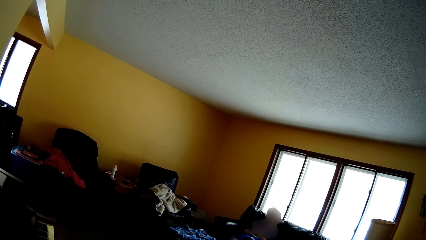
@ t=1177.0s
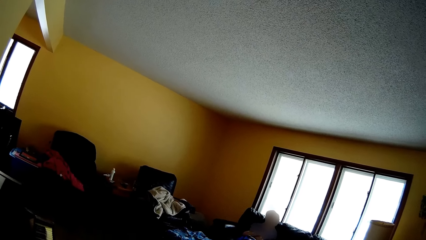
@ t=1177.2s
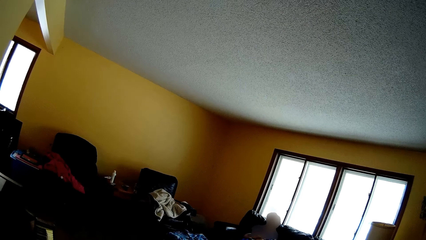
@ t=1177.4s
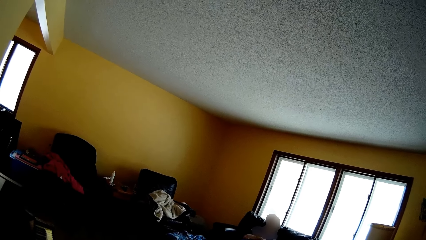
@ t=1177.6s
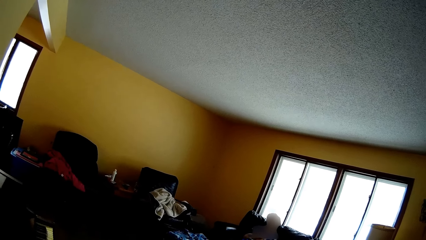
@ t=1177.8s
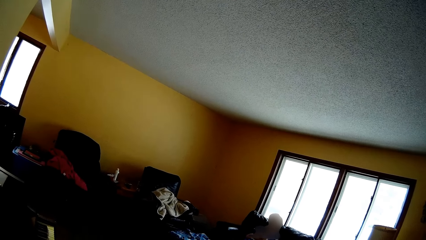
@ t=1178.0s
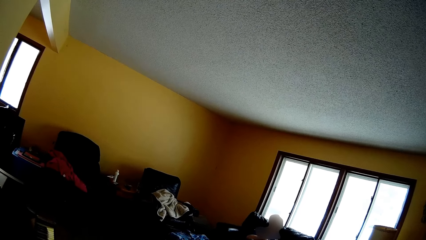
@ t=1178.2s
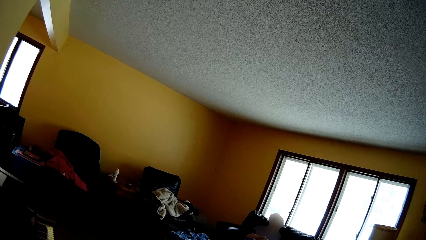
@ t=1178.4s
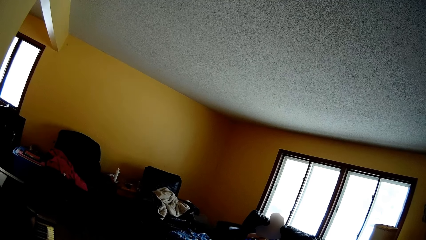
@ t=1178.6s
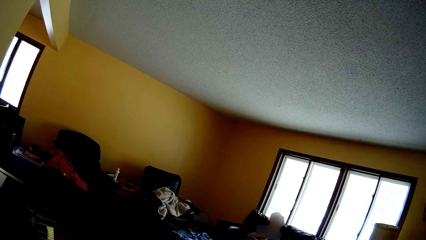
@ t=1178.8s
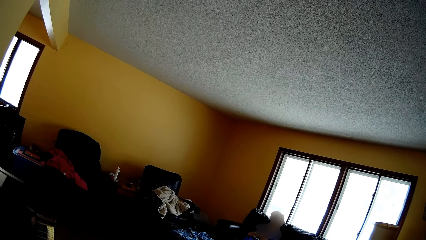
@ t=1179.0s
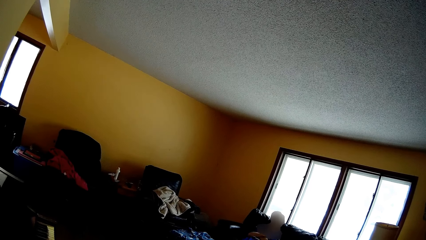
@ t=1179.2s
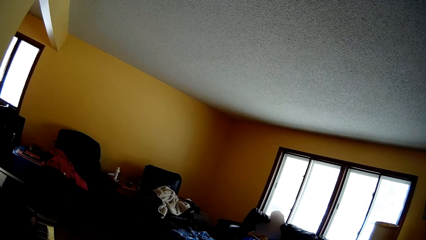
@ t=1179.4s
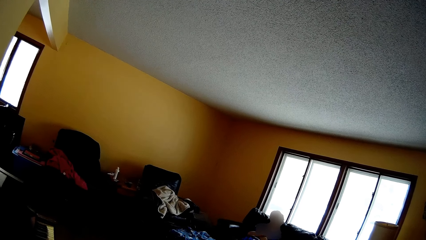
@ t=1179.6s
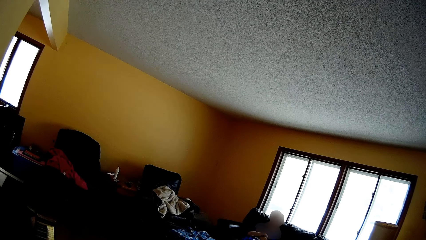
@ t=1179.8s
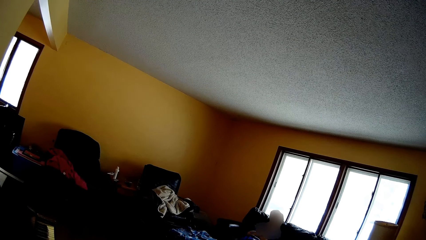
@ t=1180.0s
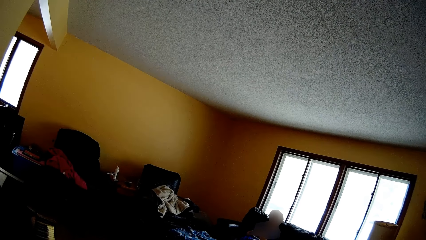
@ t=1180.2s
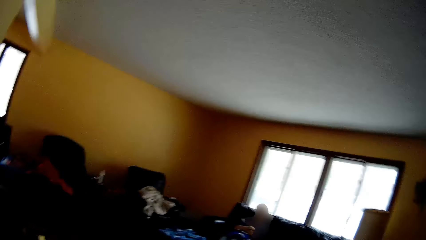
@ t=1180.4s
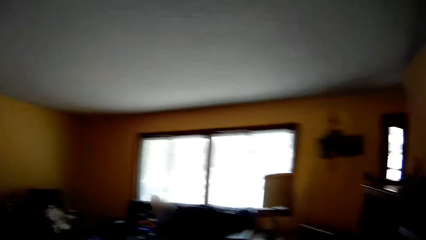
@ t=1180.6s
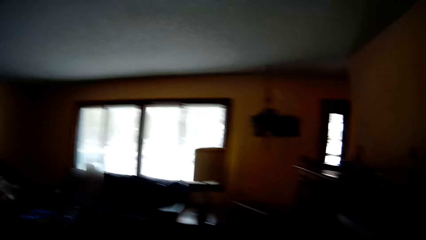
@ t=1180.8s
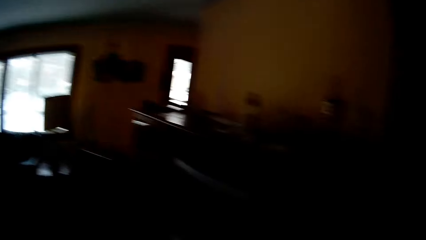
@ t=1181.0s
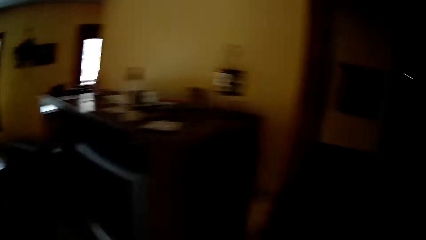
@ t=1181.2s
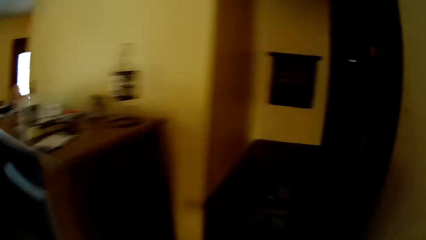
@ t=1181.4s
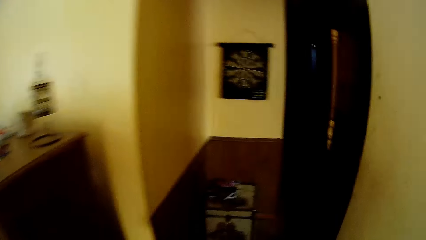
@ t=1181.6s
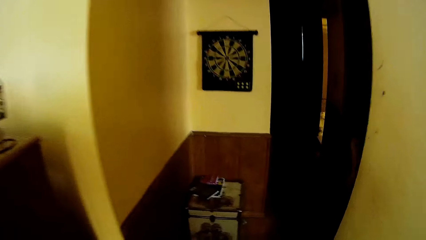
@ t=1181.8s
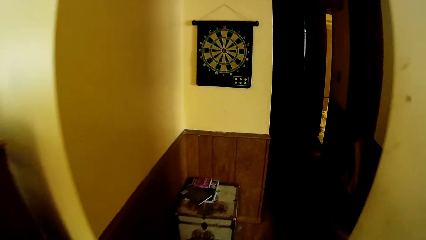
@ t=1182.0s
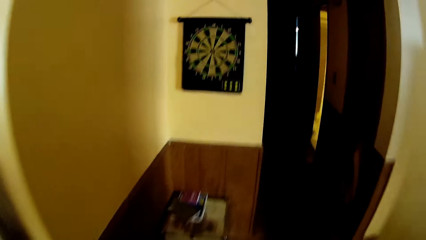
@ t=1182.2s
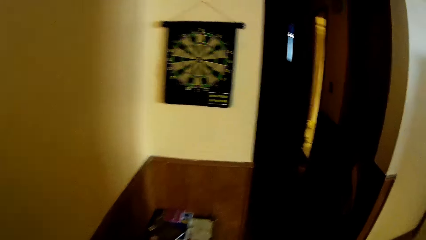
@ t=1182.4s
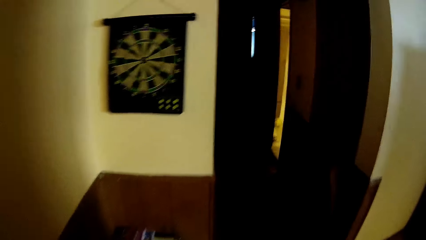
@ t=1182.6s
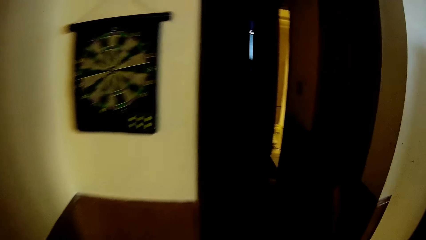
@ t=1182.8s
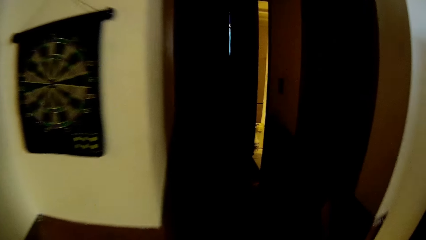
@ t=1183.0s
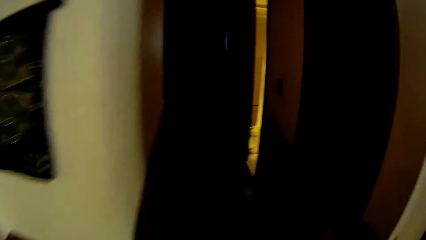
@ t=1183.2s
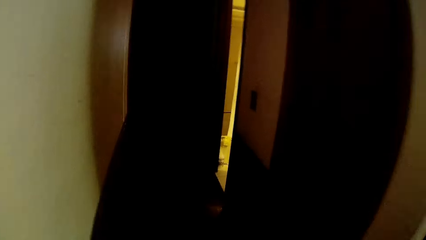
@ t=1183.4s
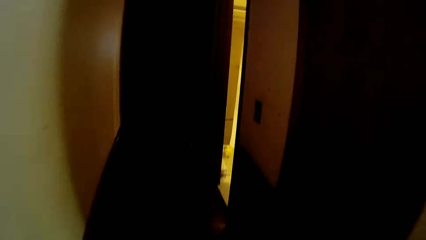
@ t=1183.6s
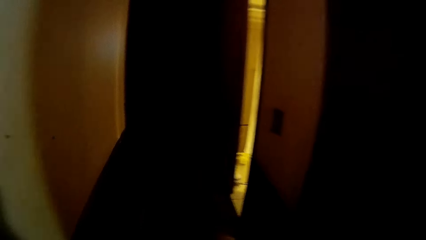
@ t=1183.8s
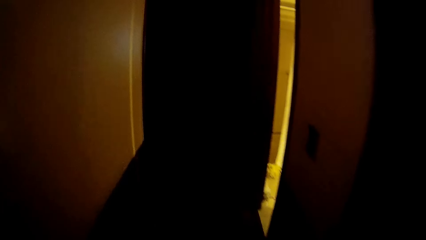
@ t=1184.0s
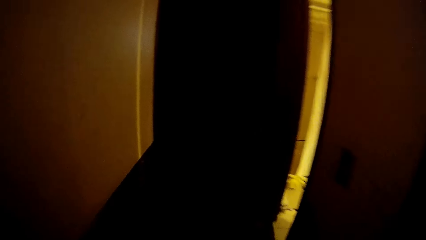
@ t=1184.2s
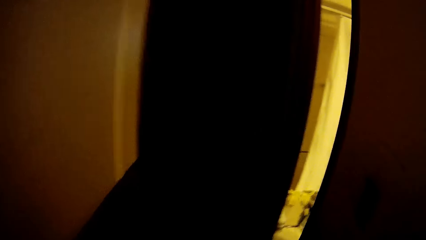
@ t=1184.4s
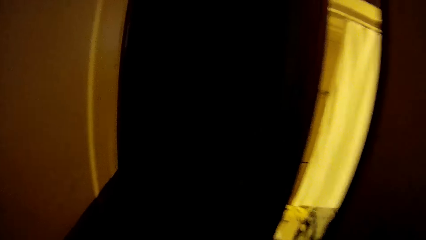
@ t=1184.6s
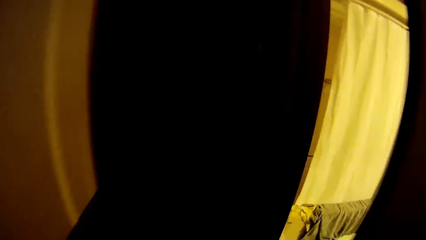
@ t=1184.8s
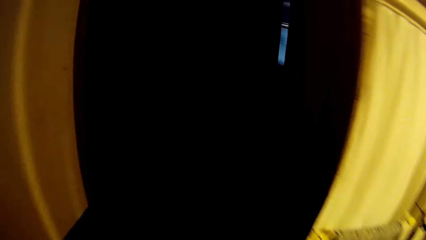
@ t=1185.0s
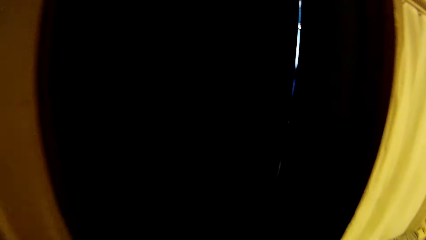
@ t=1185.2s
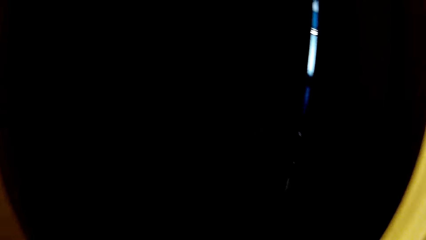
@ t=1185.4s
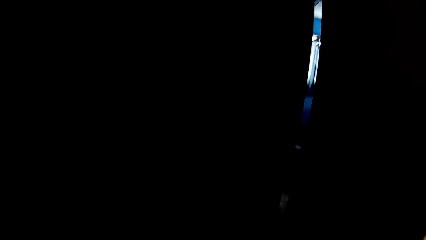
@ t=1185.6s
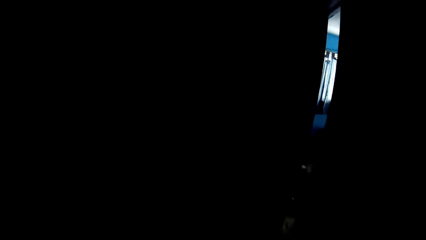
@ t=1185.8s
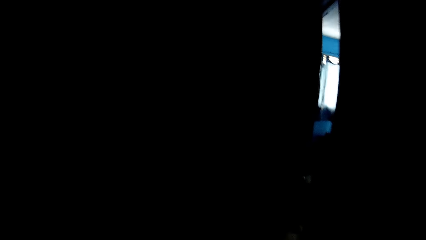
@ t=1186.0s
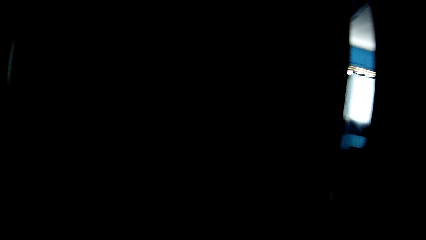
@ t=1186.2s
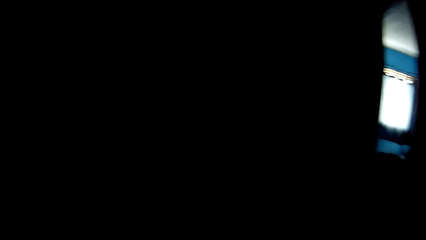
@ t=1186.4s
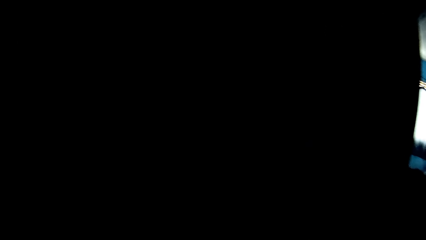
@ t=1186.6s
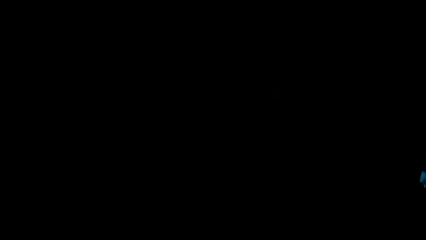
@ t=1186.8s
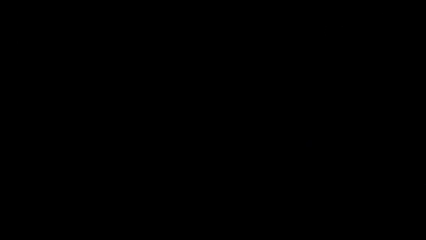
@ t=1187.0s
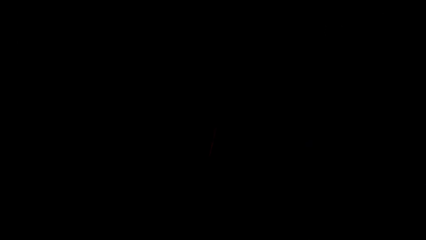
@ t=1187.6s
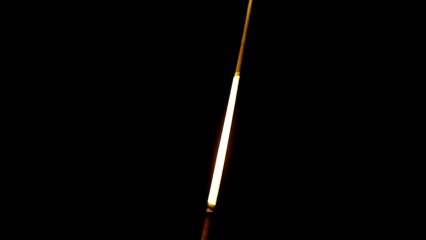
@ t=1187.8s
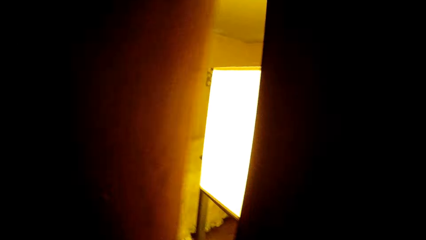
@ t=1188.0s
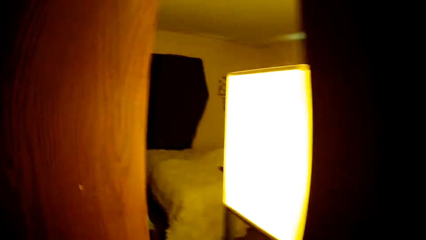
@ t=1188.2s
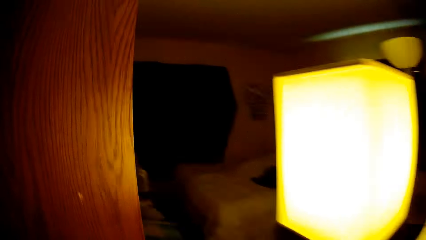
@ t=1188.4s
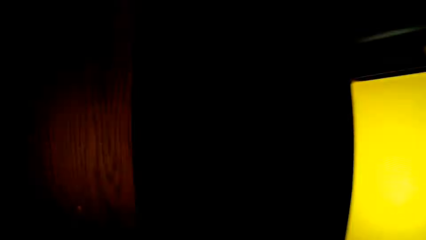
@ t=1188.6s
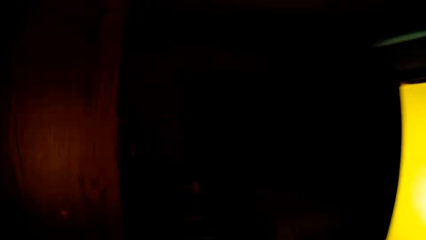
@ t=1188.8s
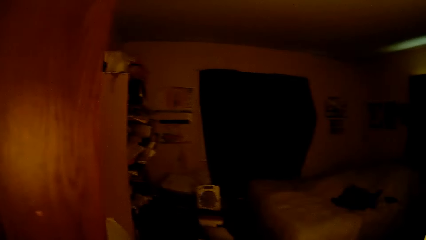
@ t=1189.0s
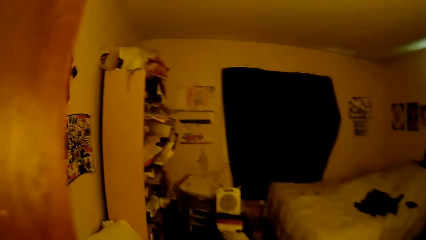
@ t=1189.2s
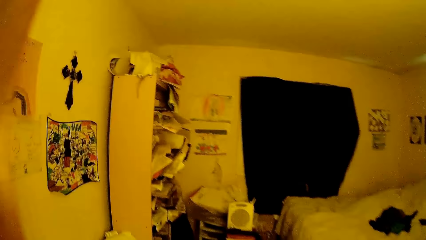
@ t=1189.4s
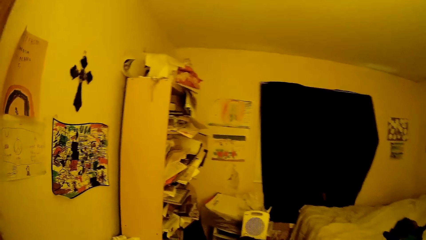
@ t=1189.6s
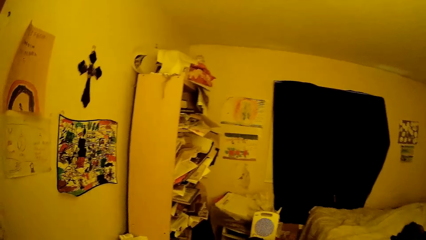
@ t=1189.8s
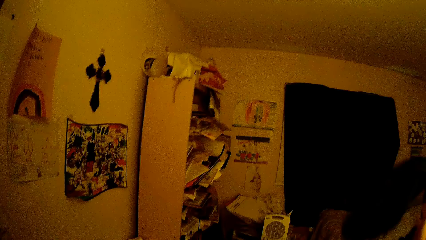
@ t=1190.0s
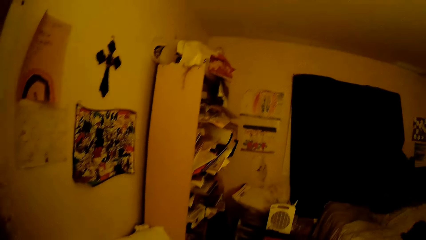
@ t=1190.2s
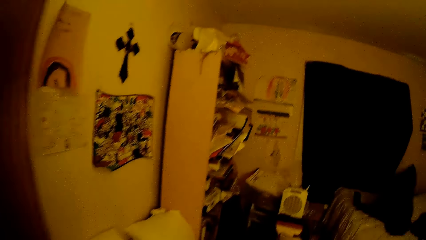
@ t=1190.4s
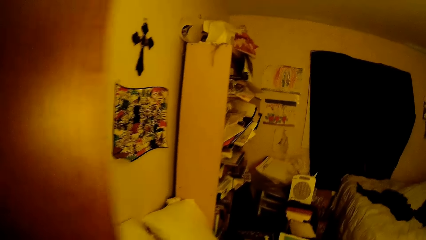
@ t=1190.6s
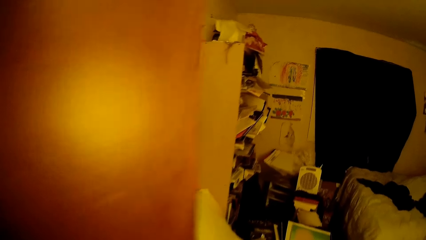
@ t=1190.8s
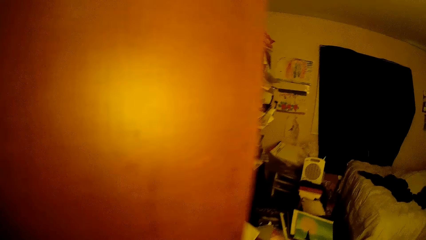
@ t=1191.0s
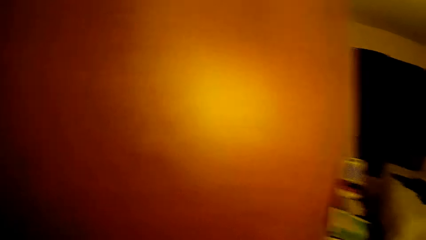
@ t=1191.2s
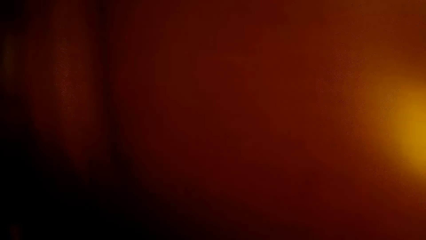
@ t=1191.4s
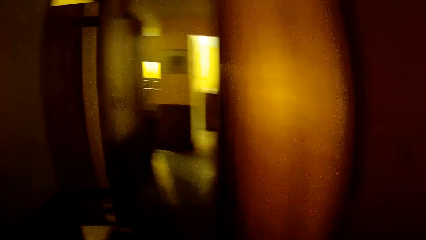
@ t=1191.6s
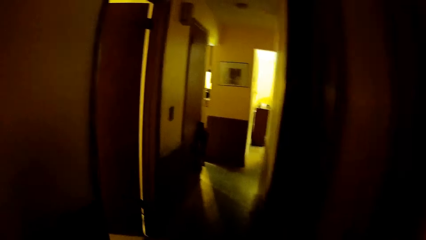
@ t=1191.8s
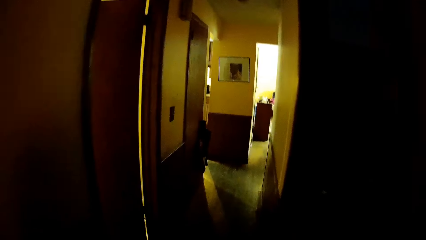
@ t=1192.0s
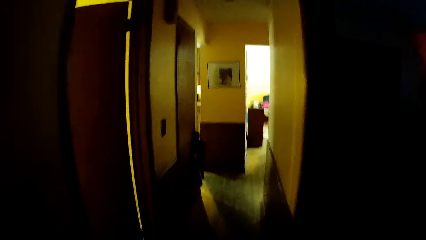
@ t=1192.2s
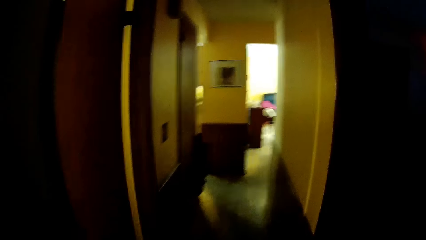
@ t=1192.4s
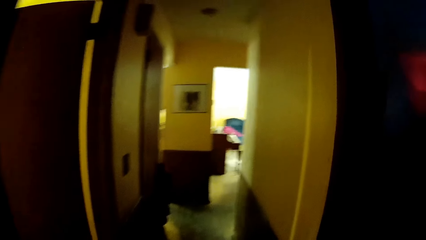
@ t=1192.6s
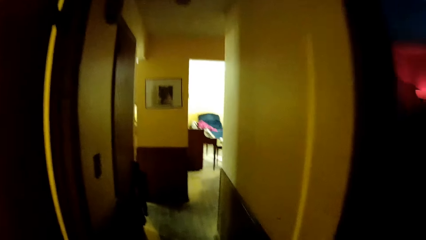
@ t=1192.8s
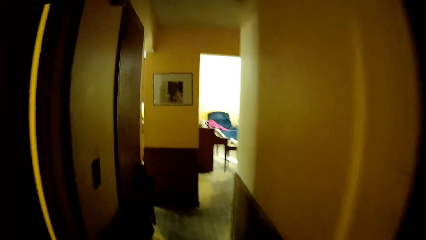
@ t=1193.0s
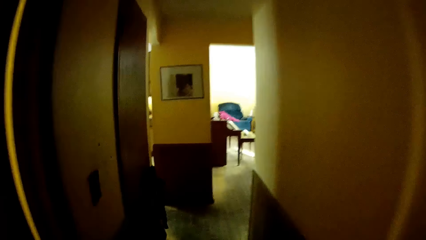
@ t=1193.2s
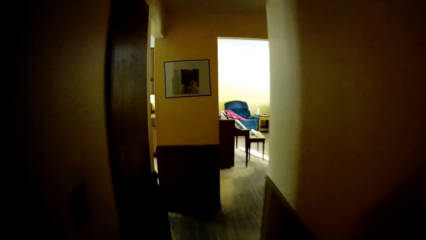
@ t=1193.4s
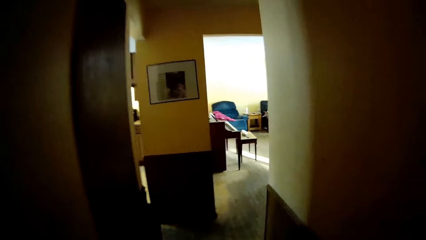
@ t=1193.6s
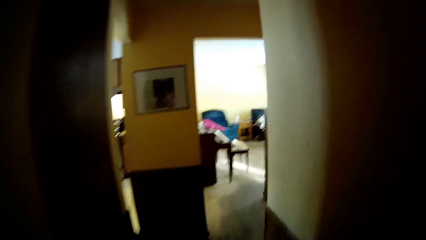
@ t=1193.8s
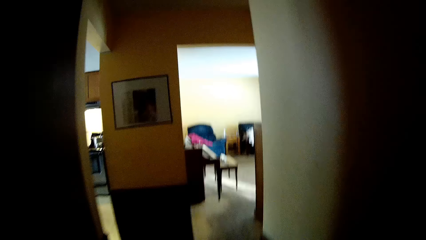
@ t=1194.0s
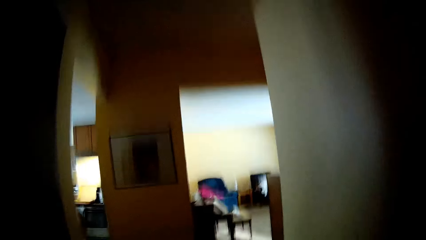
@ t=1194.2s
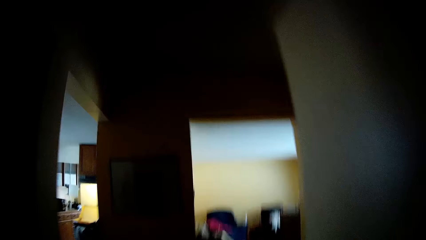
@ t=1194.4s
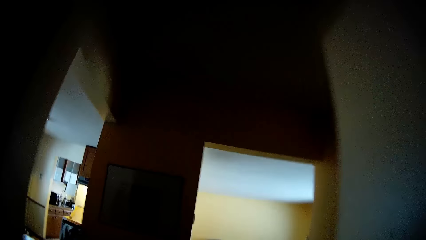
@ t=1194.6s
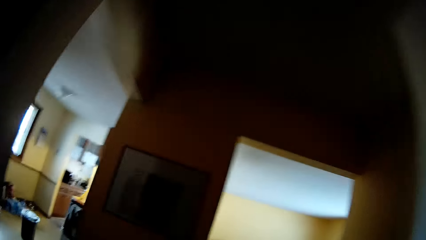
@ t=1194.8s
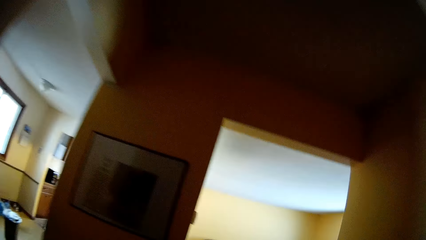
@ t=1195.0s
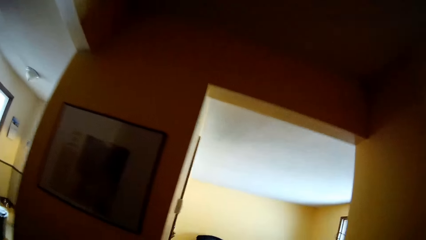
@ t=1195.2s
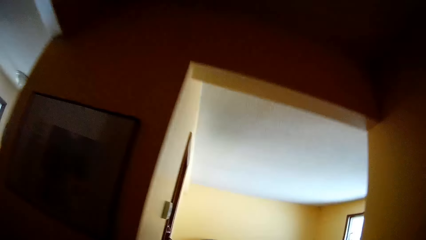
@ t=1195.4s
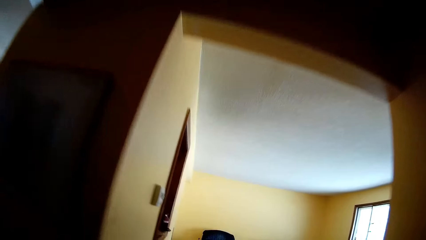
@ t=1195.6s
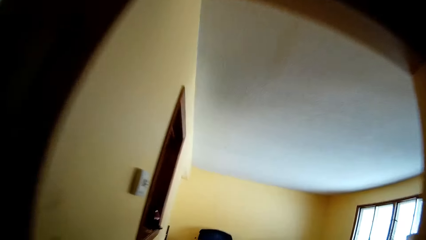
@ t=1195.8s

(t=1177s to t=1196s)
The camera wearer looks around. He walks toward a room. He walks through the corridor. He walks in the darkness. He opens the door of the room with his left hand. He walks into the room. He looks at the books in the shelves. He throws a cloth on a bed with his right hand. He walks out of the room and closes the door of the room with his left hand. He walks past the sitting room toward the dining room. He walks around the rooms.
